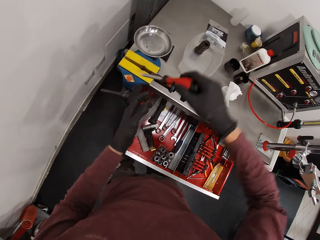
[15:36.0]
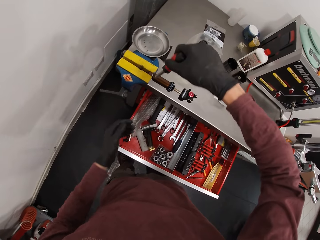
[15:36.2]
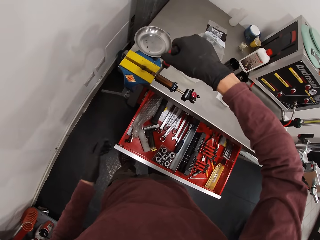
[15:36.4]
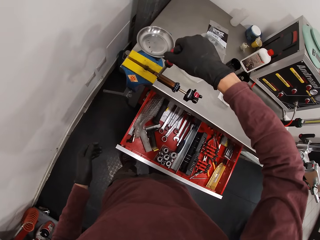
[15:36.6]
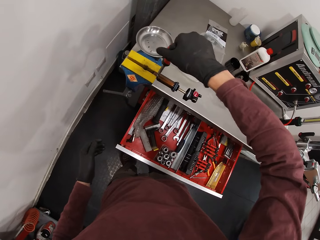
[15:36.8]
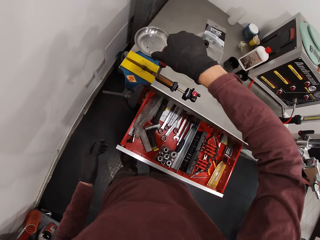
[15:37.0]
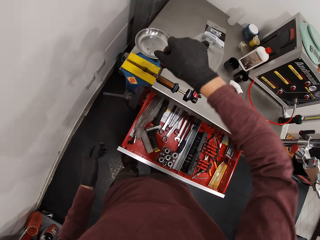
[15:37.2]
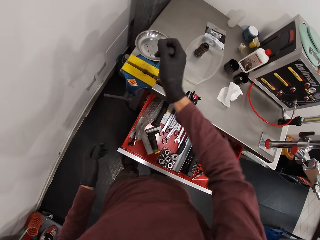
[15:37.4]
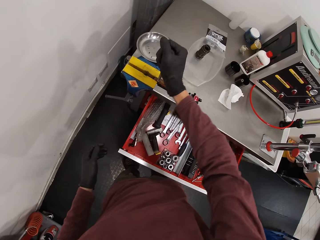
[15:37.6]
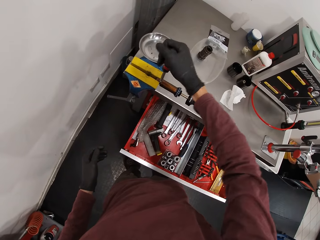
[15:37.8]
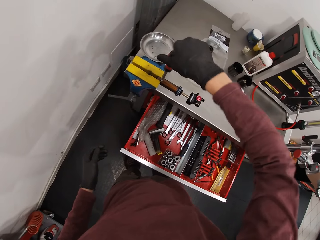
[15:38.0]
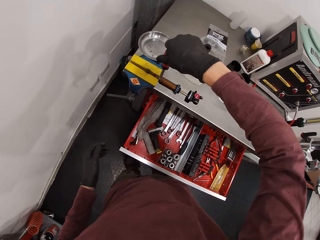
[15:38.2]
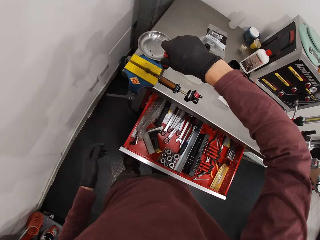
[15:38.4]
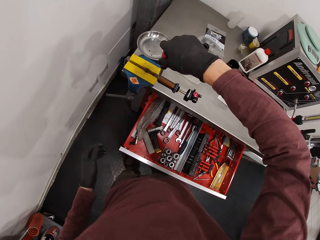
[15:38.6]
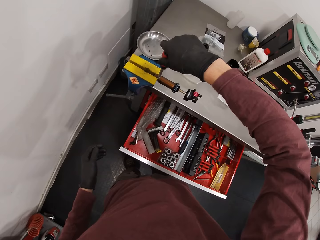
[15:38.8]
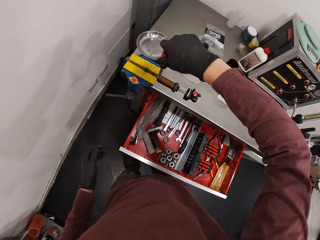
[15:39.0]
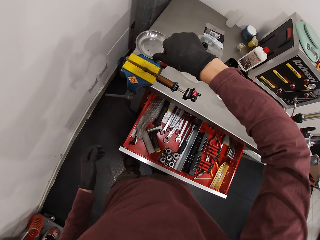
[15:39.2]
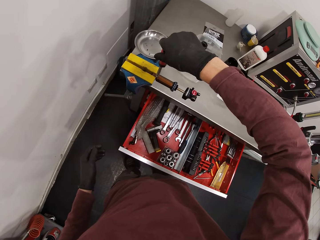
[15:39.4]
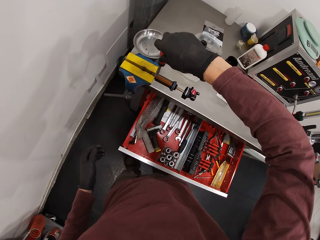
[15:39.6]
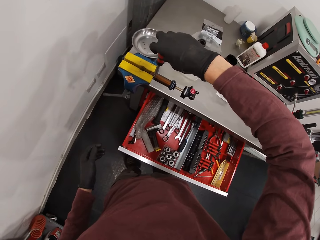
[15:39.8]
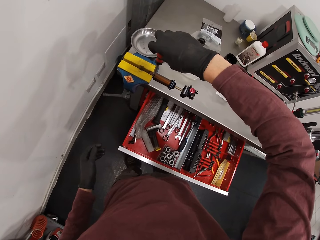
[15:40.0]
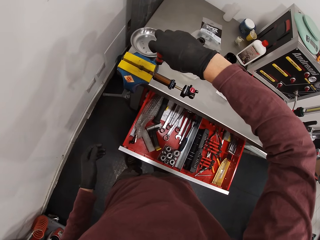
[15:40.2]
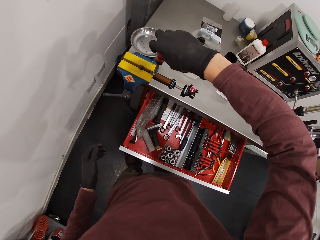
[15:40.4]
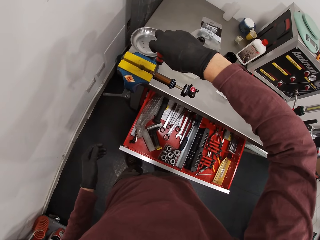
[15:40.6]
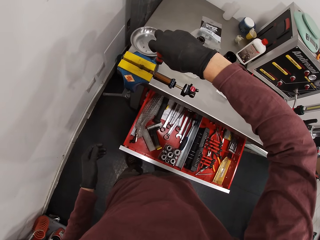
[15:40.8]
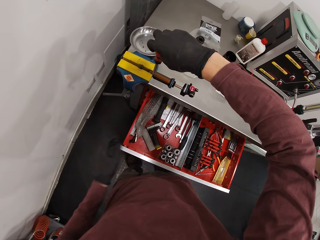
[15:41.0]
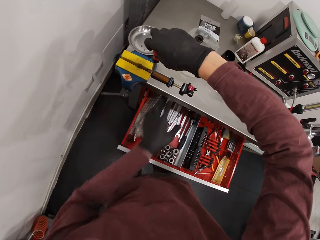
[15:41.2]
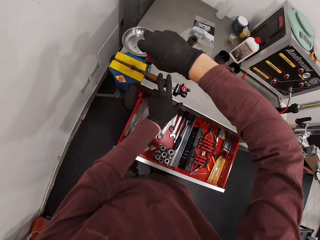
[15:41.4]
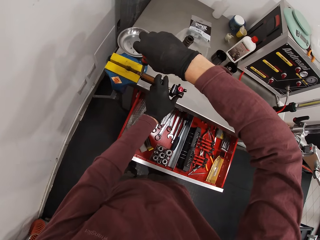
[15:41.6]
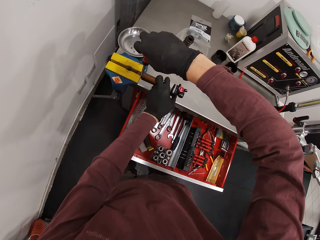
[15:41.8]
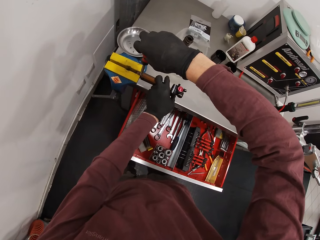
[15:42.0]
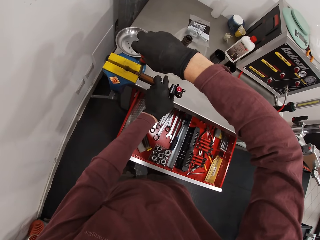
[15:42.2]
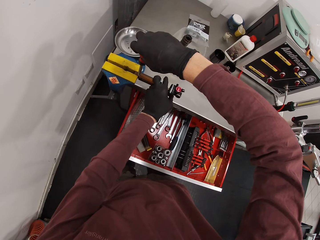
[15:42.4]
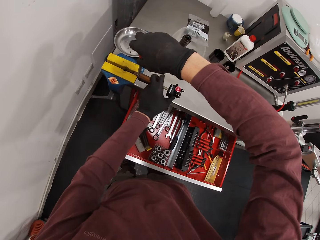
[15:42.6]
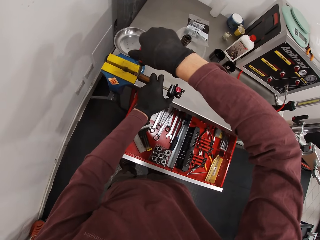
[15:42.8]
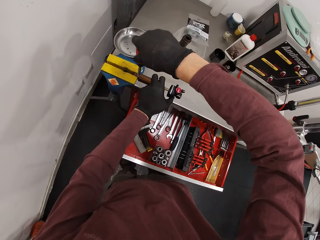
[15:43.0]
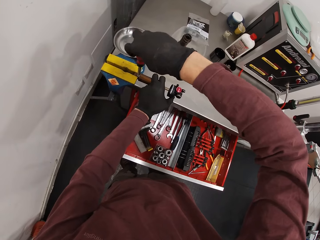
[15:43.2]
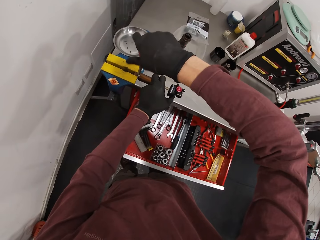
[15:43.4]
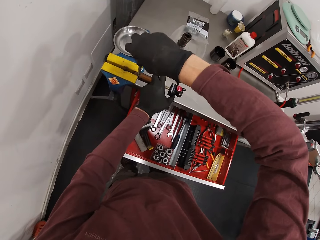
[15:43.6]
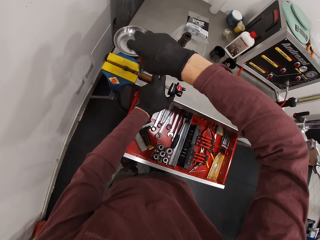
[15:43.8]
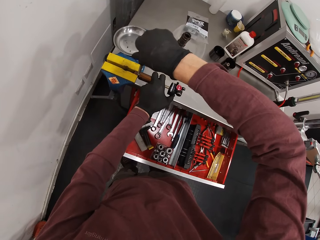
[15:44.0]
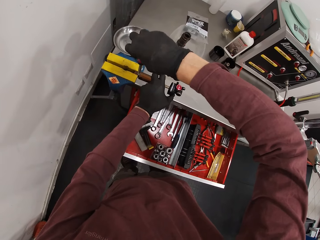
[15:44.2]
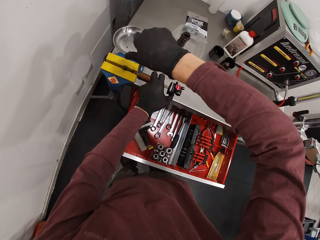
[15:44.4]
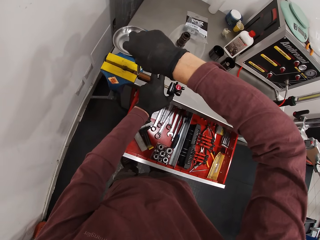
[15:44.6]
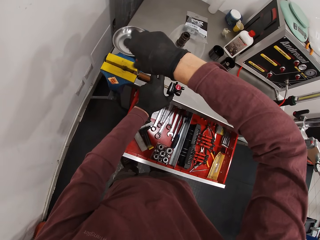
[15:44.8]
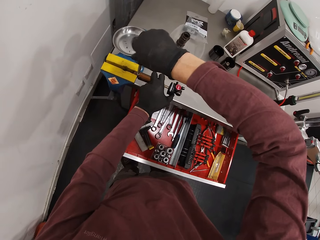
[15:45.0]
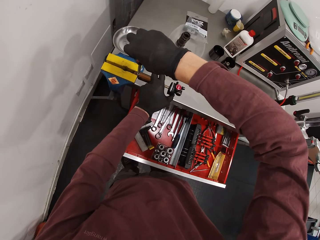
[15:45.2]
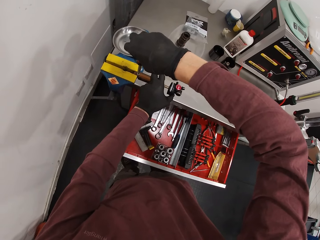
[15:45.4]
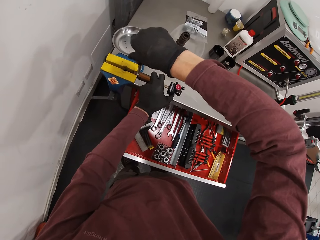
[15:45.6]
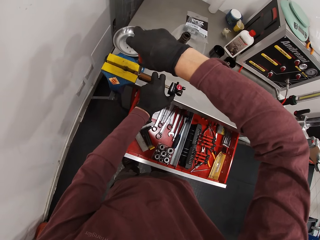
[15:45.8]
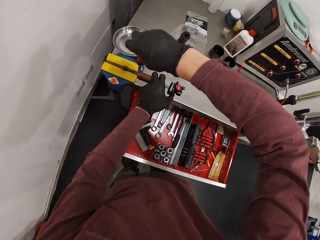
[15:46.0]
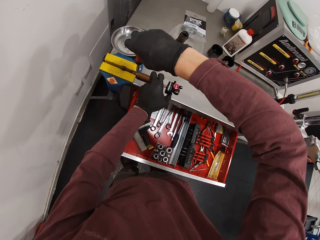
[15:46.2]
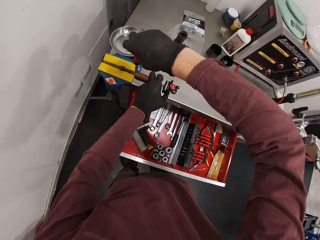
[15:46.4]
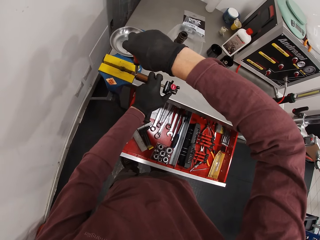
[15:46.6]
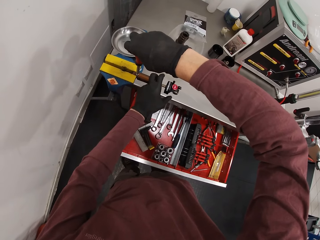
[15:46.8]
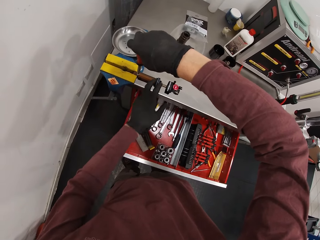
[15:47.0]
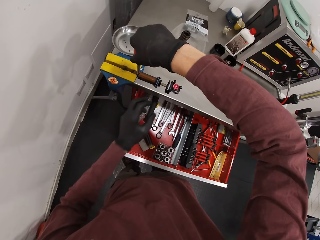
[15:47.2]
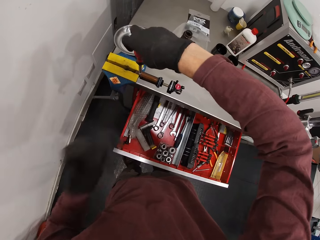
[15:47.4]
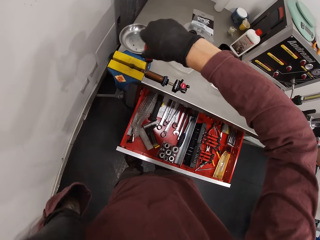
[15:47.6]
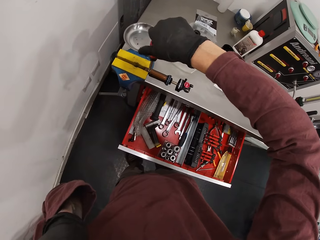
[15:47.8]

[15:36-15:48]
The camera wearer passes the tire valve core removal tool to his right hand. He unscrews the tire valve core removal tool on the fox suspension float with his right hand. He touches the fox suspension float with his left hand.

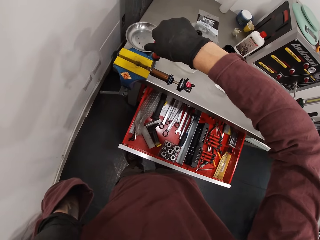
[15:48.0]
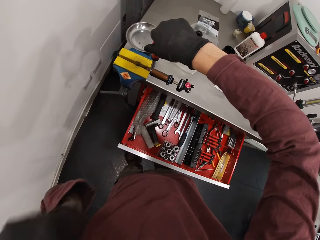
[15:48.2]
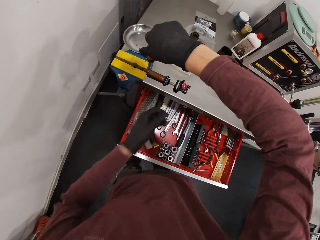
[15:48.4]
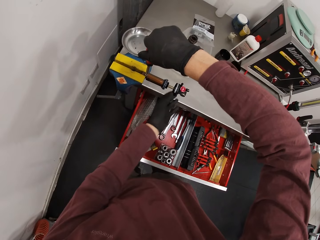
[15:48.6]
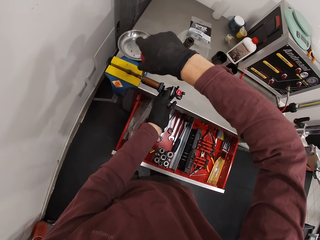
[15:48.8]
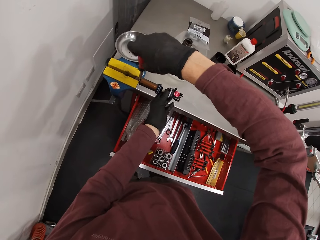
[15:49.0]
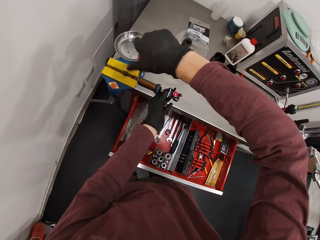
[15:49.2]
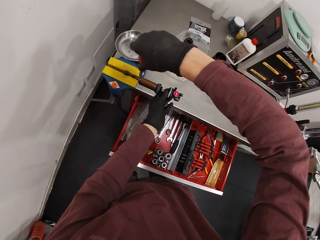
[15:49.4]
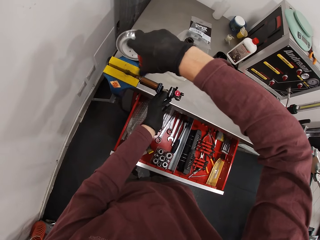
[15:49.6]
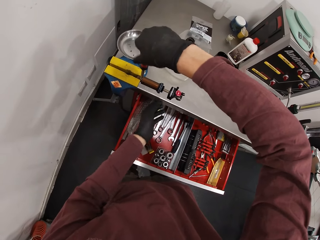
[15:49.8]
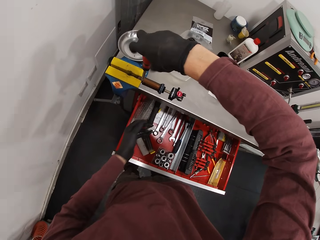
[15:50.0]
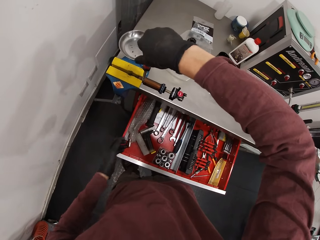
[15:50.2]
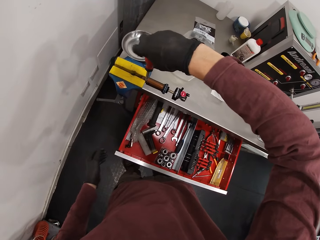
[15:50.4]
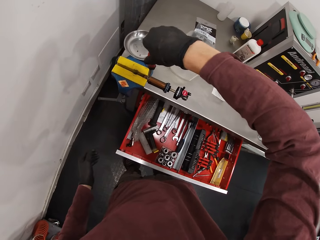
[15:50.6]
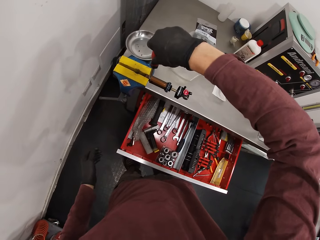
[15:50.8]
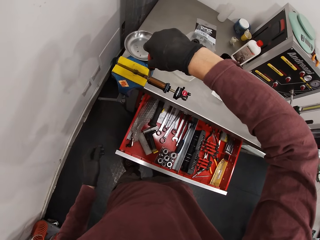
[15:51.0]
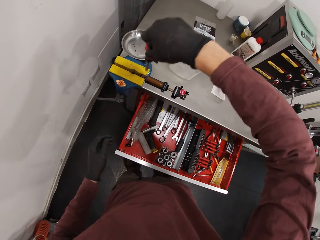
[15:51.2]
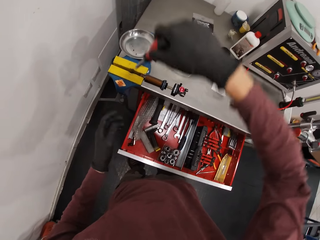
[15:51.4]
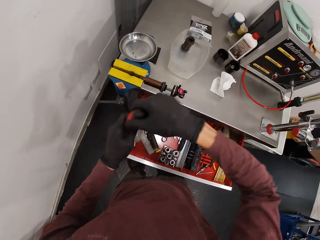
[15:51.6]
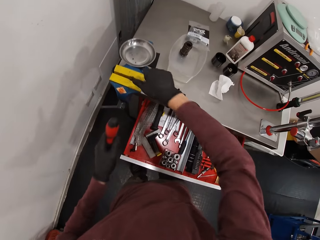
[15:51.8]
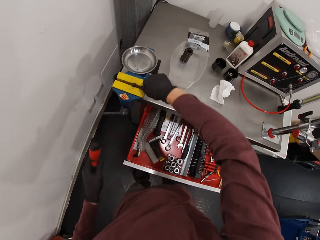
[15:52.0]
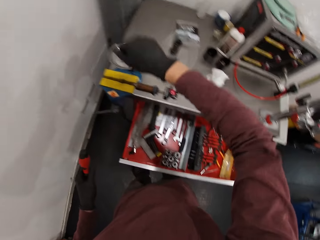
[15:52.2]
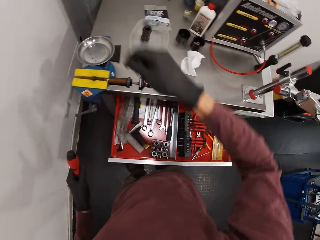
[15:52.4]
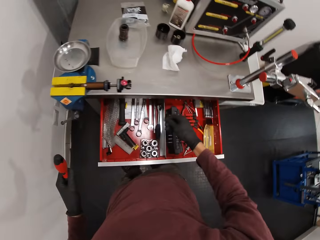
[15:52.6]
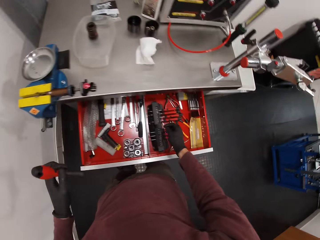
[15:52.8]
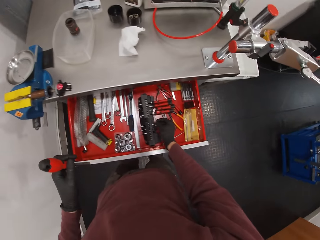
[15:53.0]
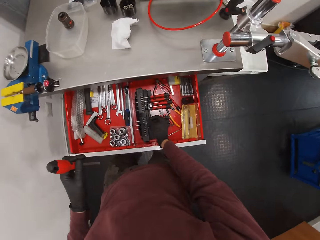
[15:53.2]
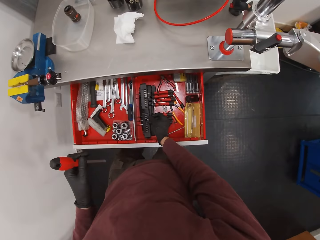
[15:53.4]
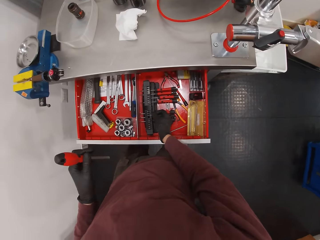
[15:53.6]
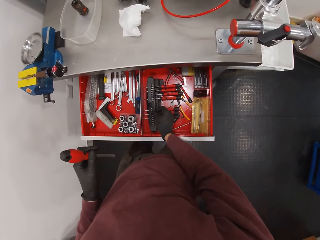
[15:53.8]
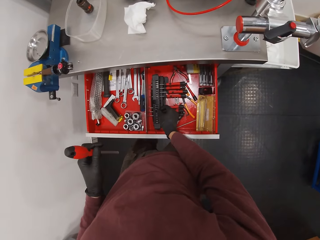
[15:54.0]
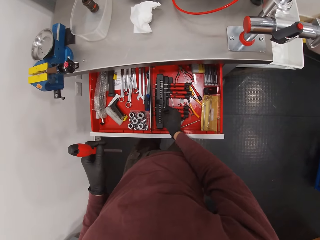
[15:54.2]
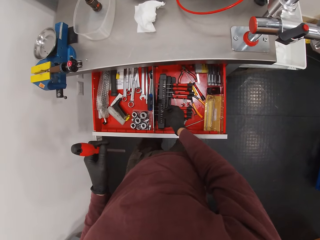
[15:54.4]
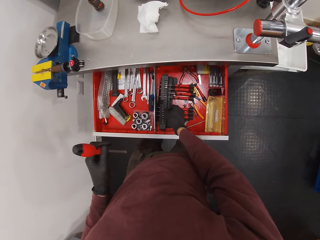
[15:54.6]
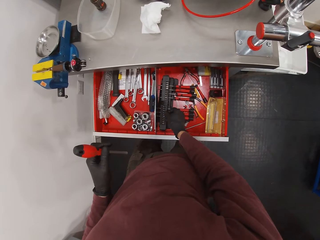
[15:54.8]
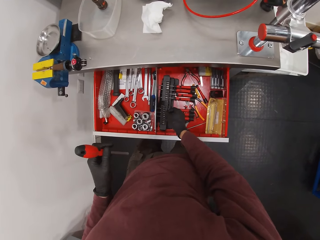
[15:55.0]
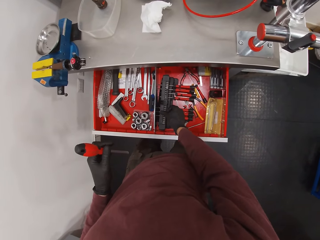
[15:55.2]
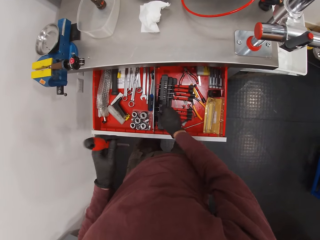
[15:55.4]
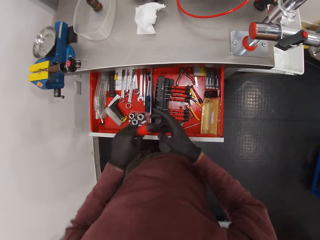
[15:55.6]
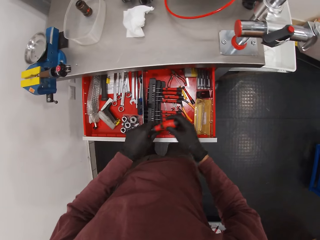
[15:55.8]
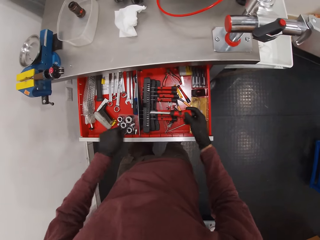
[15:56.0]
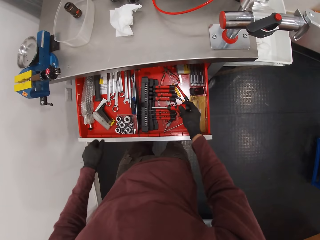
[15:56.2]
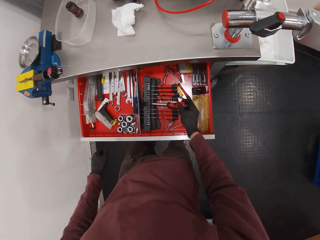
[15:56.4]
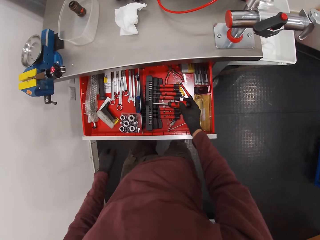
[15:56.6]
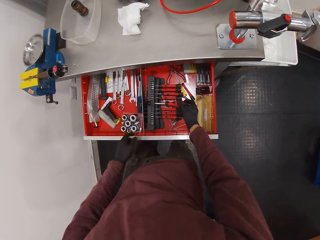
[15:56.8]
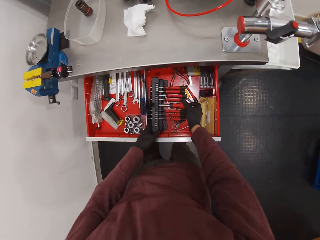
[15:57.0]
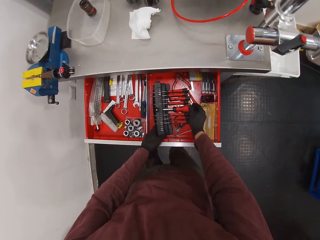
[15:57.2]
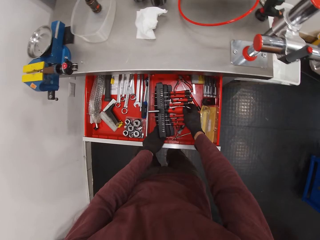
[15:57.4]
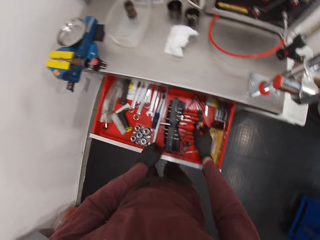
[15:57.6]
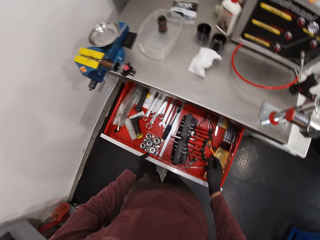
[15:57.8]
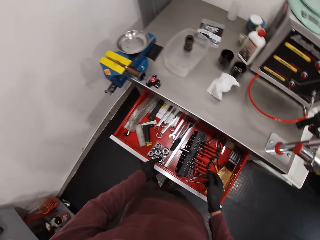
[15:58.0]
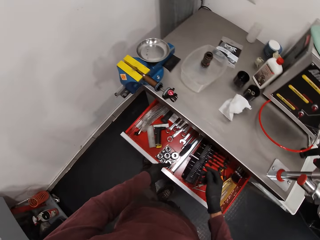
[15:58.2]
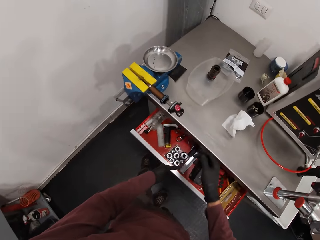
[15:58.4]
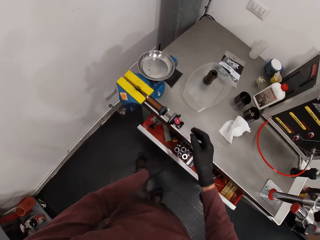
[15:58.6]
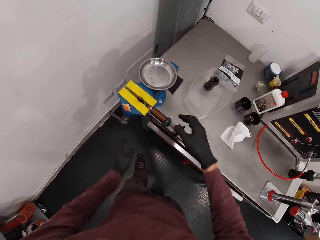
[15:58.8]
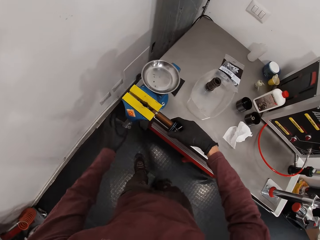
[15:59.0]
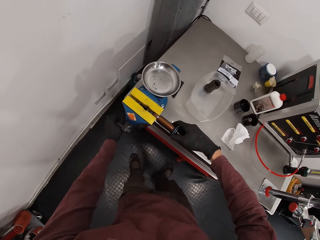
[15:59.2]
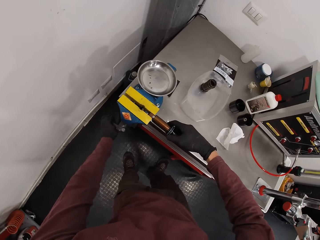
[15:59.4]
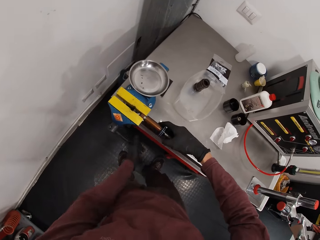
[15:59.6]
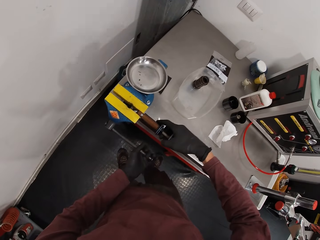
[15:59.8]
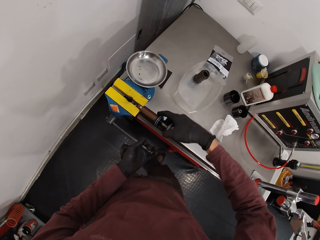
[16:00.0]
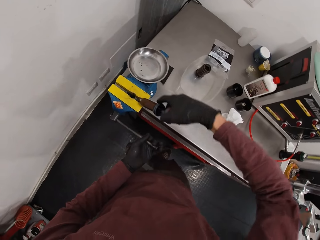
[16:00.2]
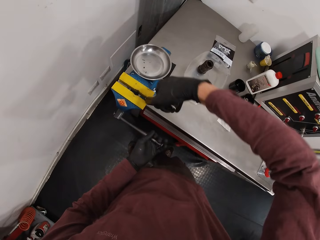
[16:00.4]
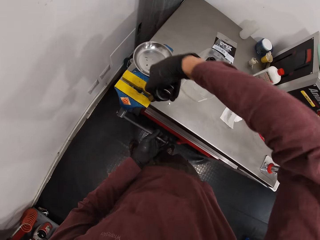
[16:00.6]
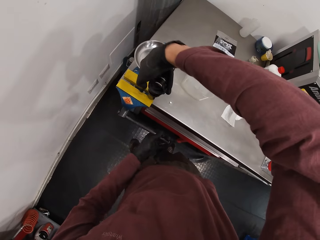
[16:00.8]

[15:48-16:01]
The camera wearer passes the tire valve core removal tool from his right hand to his left hand. He removes a tire valve core with his right hand. He inserts the tire valve core into the tire valve core removal tool set with his right hand. He passes the tire valve core removal tool from his left hand to his right hand. He inserts the tire valve core removal tool into the tire valve core removal tool set with his right hand. He holds the tire valve core removal tool set with his left hand. He closes the tool chest with his left hand. He holds the fox suspension float with his right hand. He turns the handle of the bench vice with his left hand. He straightens the fox suspension float with his right hand.
